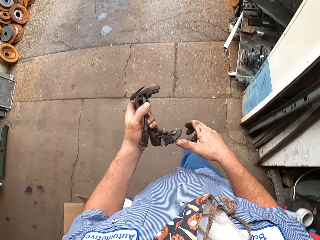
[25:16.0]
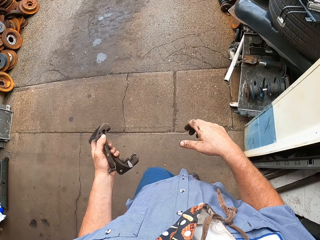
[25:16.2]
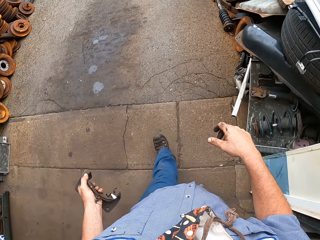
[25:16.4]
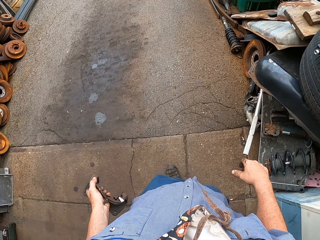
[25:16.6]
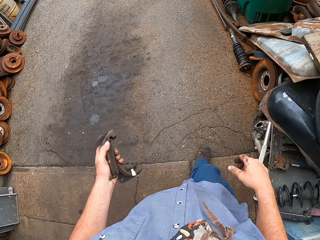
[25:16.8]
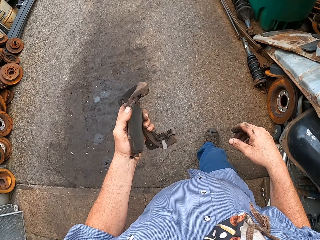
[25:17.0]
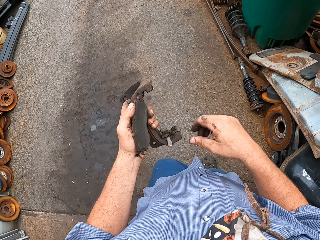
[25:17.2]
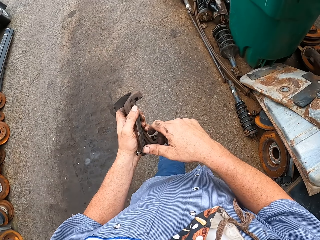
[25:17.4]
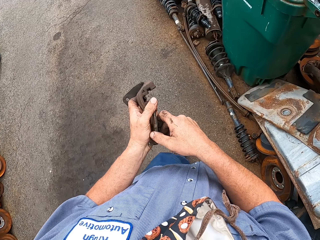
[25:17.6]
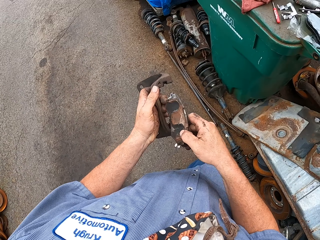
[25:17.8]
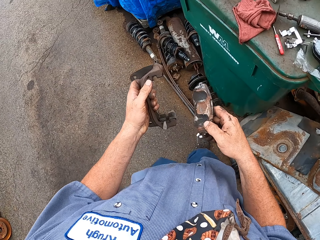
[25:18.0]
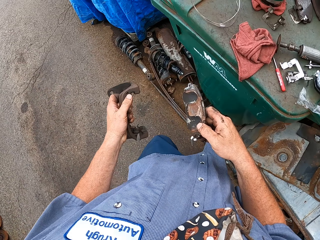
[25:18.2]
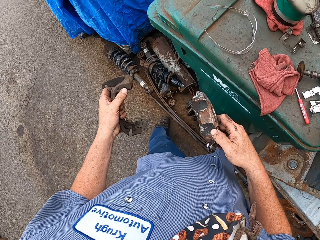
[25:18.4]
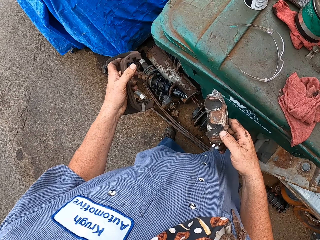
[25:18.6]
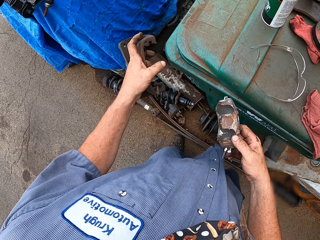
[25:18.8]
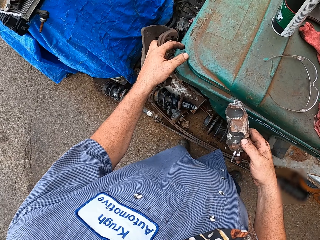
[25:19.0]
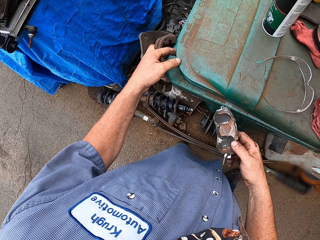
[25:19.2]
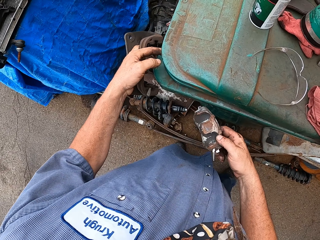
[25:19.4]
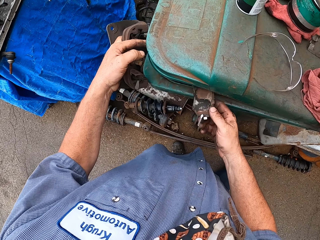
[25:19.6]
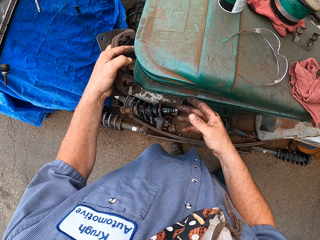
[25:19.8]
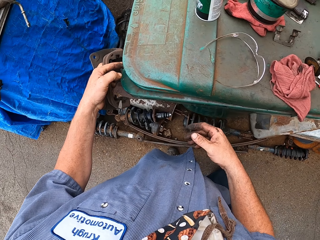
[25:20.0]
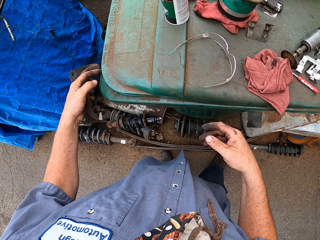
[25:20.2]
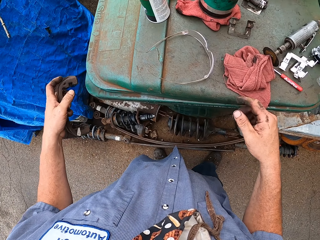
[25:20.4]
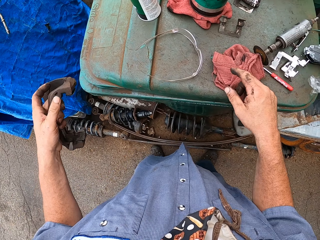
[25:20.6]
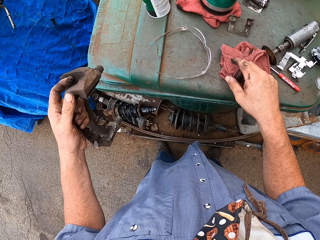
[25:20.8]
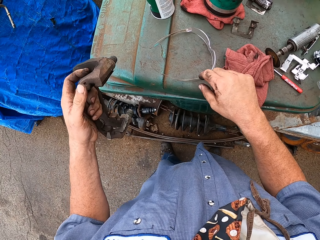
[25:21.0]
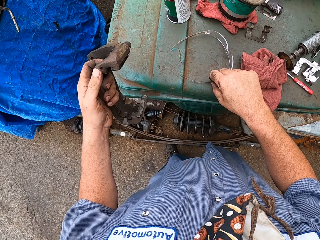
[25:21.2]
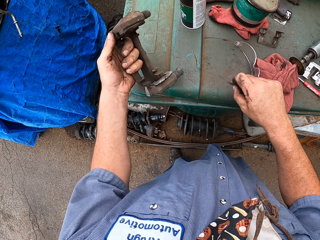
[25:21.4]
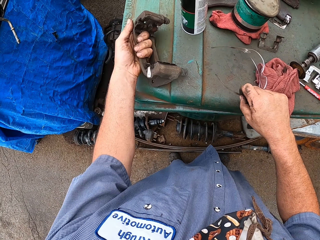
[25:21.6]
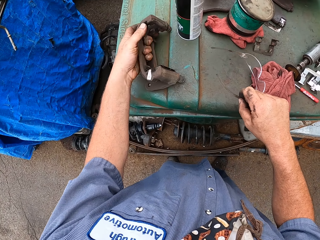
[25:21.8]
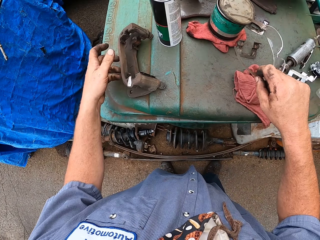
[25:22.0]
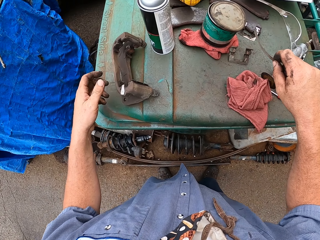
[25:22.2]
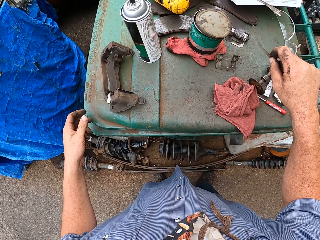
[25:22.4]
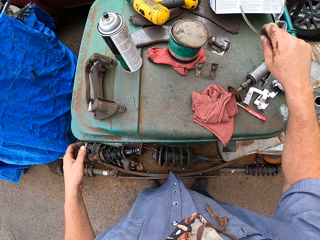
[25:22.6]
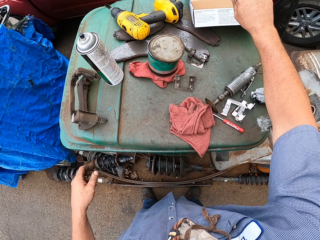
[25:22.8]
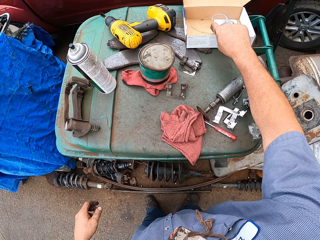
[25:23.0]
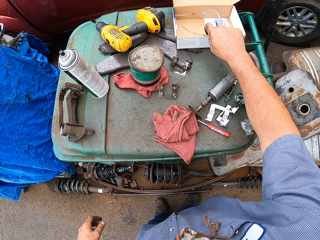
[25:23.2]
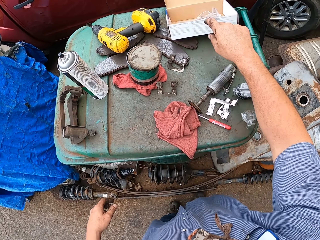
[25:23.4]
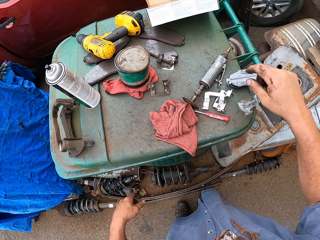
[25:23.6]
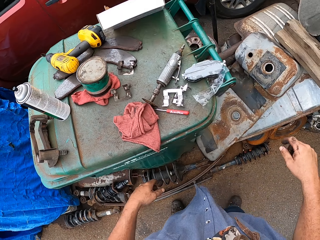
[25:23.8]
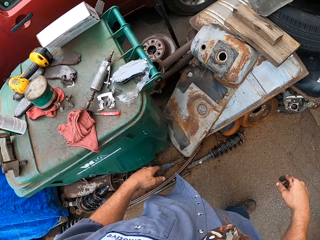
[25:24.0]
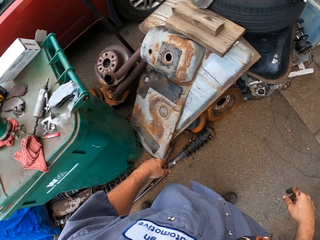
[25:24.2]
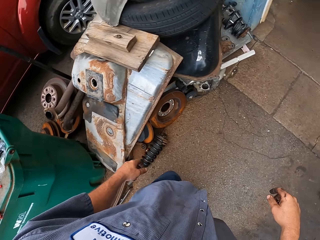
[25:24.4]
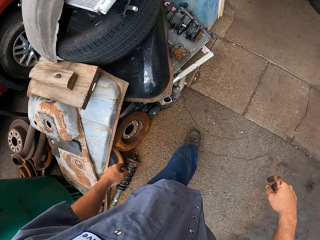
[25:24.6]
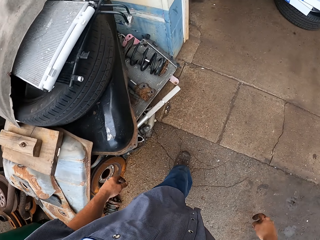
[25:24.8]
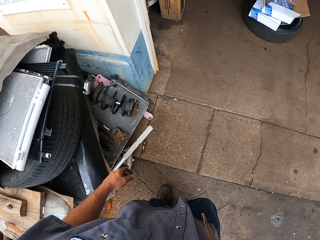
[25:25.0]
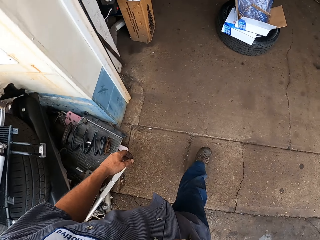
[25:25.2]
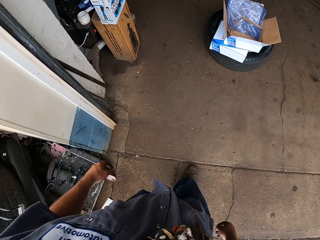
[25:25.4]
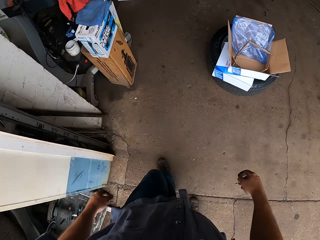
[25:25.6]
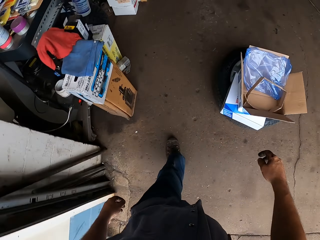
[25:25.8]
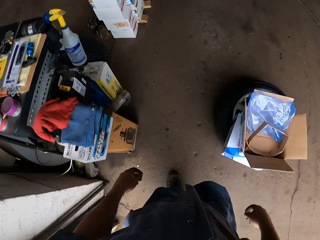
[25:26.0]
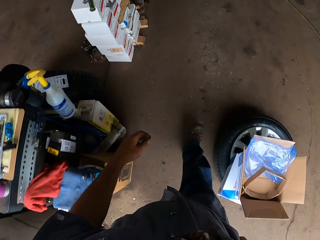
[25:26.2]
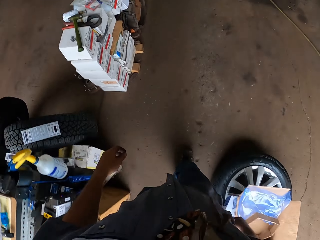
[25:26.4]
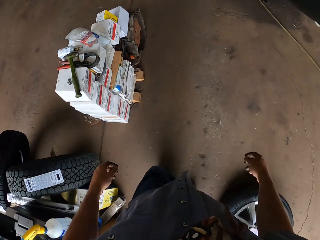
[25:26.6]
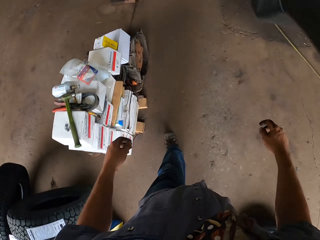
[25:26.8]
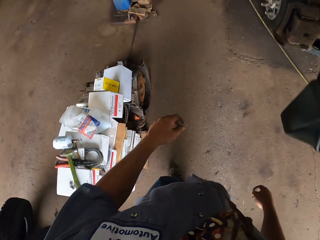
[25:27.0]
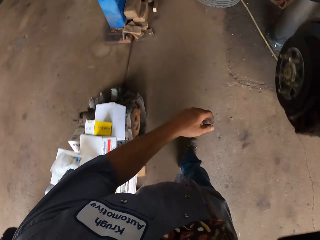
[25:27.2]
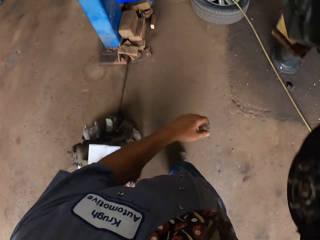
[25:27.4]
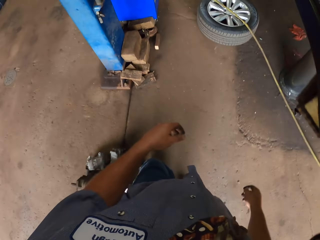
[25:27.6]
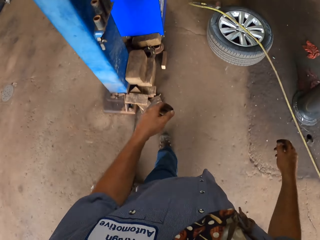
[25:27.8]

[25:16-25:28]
The camera wearer opens the dustbin, tosses the brake pad inside the dustbin, and closes the dustbin. They touch glasses on the dustbin. They touch a towel in the dustbin. They place a brake part on the dustbin. They pick up the protective glass on the bin. They place the protective glass in a box. They move around the room.

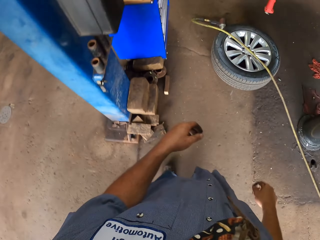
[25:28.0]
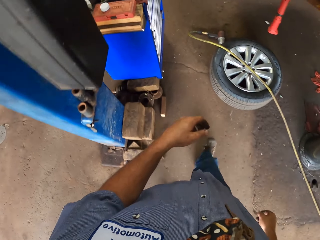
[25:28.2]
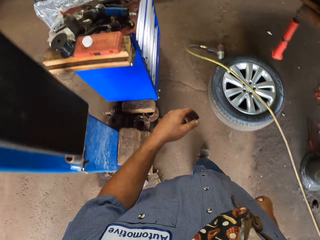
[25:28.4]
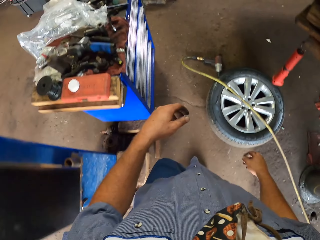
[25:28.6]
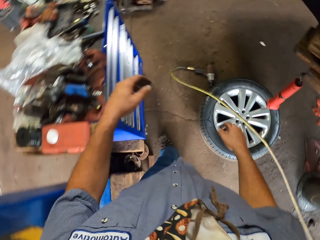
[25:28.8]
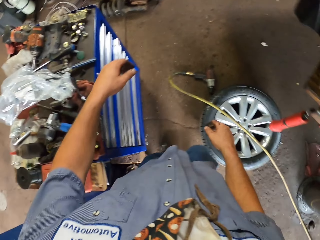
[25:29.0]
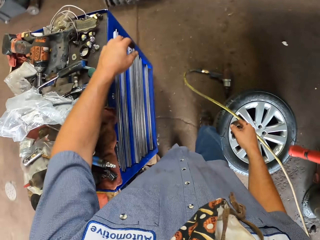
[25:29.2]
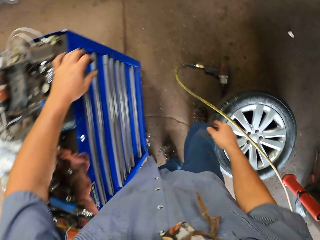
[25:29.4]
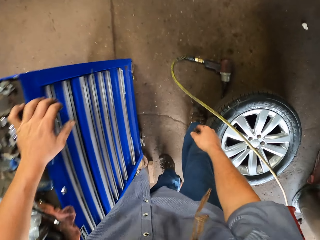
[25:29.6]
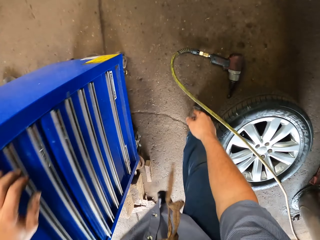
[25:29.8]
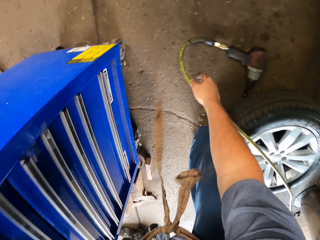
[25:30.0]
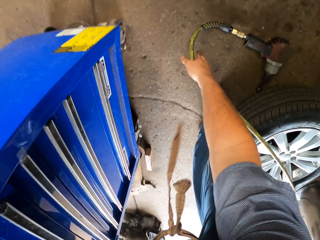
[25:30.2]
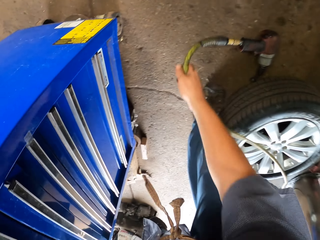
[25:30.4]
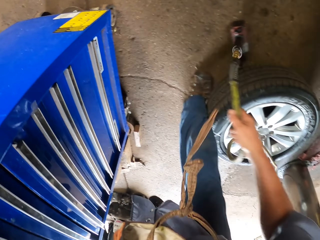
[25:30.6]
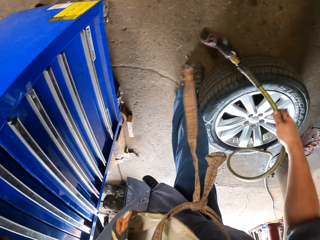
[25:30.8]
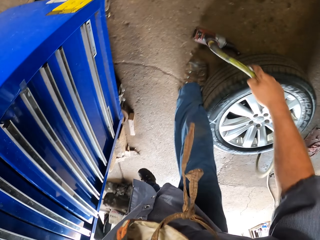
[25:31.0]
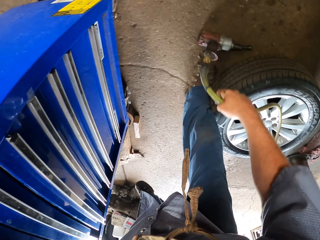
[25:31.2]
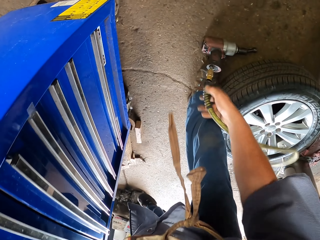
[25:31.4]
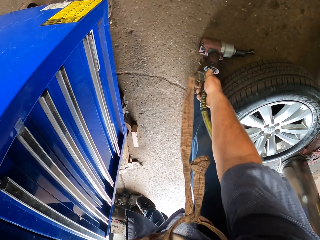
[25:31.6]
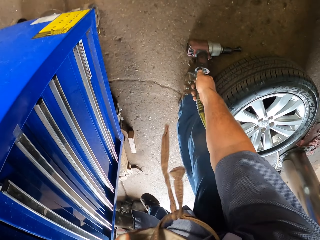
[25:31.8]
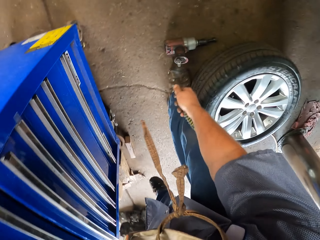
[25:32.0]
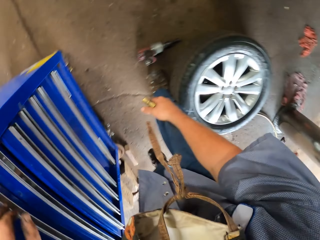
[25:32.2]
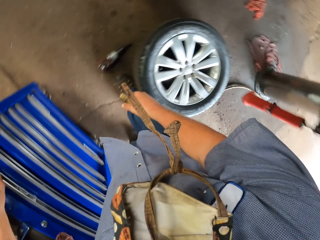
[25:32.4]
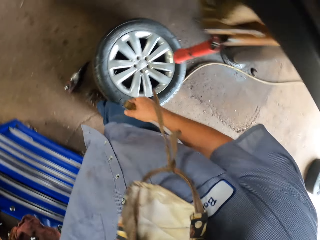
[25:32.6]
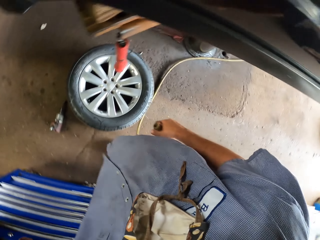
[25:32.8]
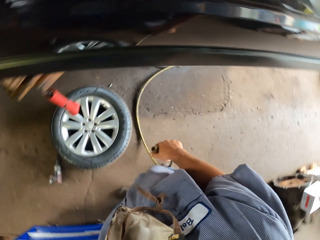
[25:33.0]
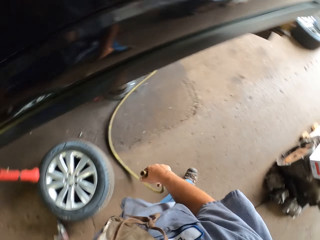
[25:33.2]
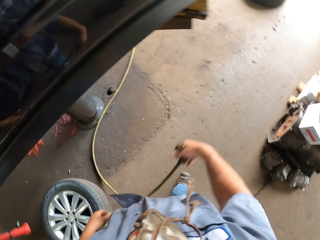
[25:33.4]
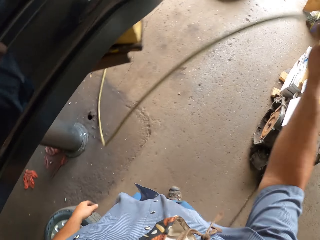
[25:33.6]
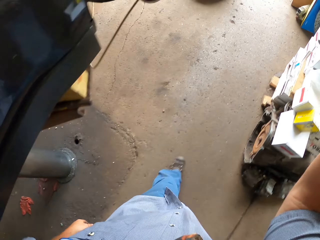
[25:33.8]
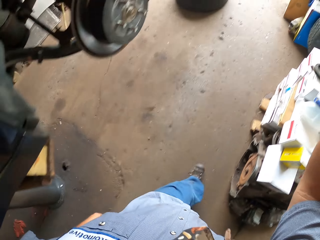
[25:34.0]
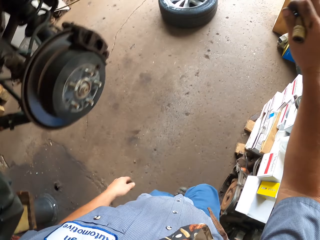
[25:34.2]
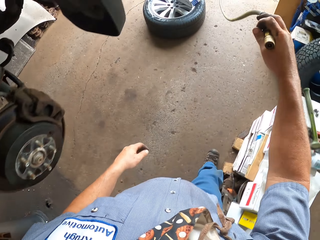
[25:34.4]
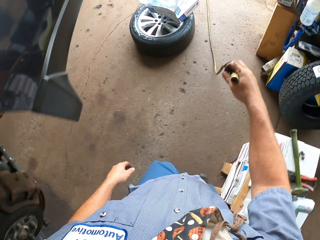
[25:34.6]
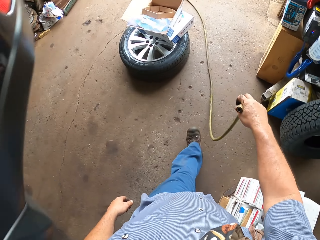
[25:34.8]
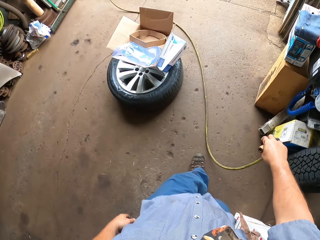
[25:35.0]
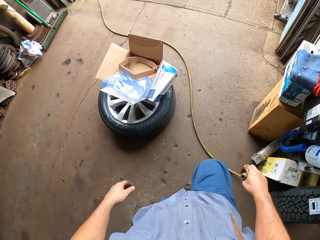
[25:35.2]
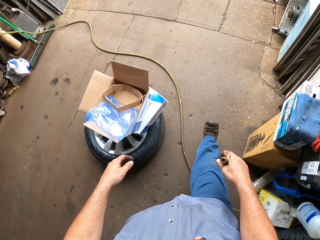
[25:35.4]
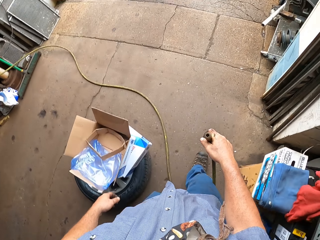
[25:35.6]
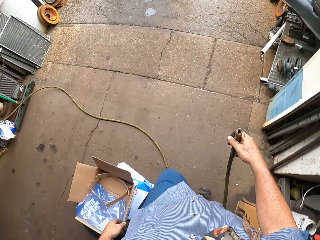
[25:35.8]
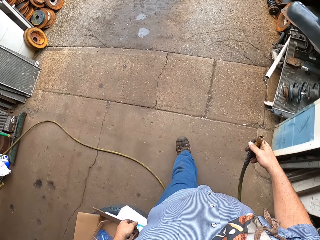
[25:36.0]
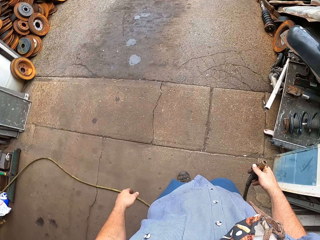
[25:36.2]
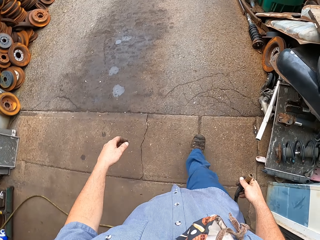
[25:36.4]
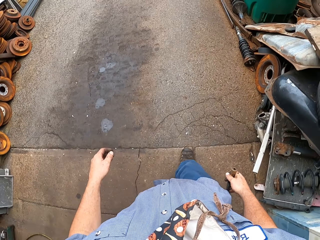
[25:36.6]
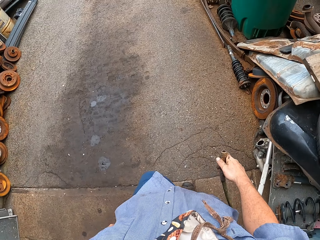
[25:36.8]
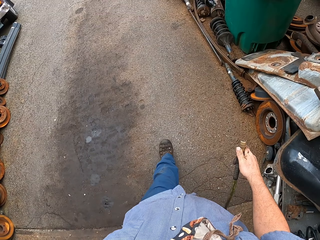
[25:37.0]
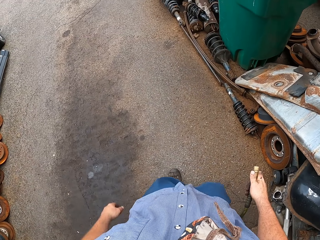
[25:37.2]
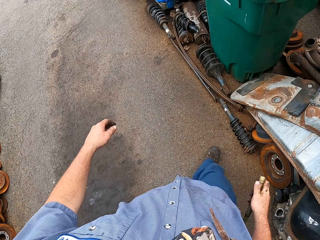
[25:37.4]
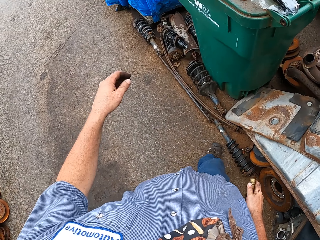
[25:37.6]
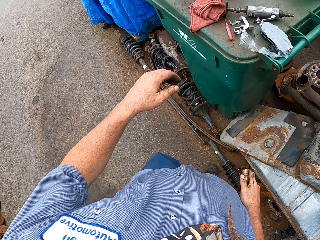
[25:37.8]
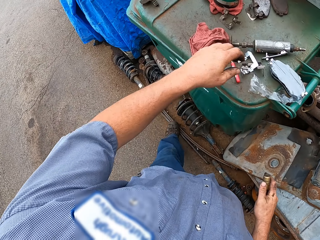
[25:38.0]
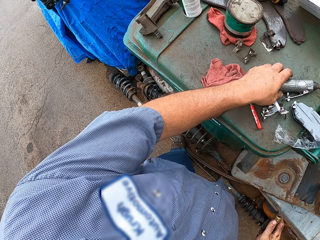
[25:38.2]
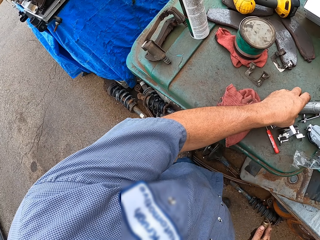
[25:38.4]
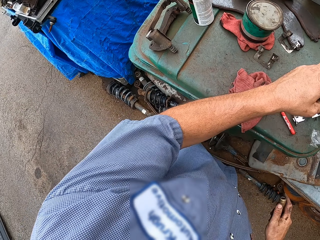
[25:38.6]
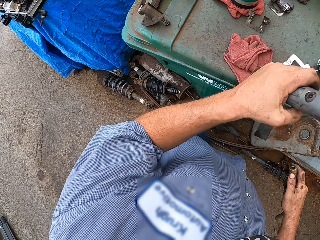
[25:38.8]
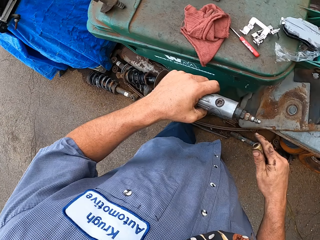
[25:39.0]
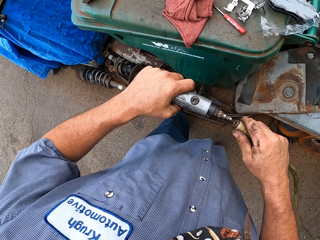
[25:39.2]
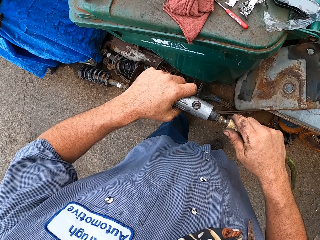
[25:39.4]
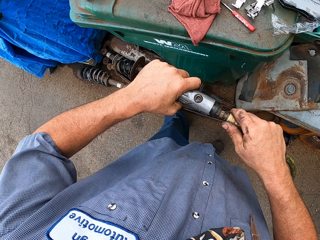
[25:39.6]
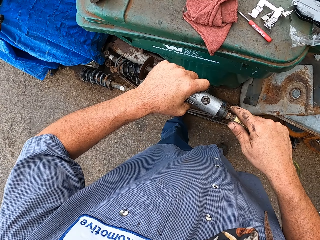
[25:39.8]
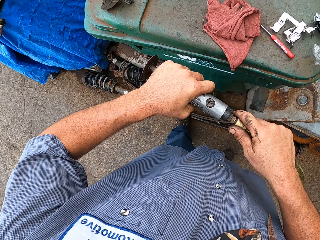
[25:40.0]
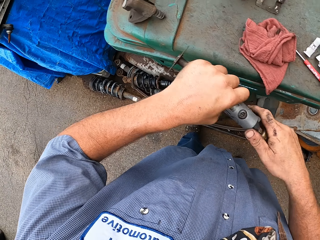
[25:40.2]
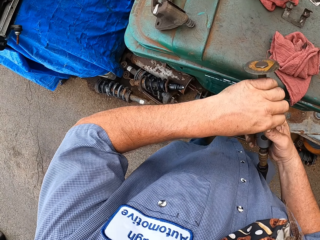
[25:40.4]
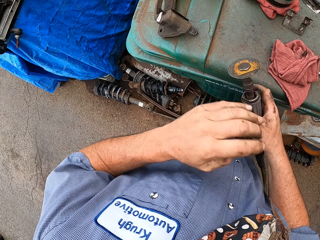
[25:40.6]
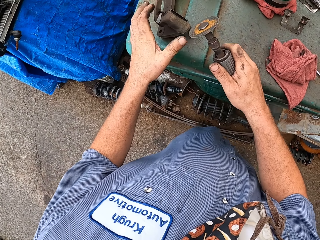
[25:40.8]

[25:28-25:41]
The camera wearer removes the pipe or air pipe from the air impact wrench on the floor. They move around the room with the pipe. They touch an air grinder on the dustbin. They pick up a tool from the bin. They attach the air pipe to the grinder. They grind the brake part with the air grinder.
